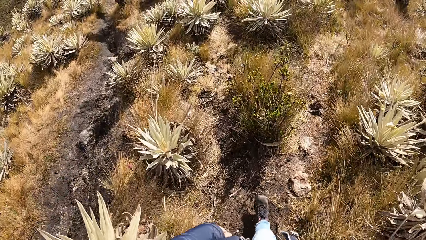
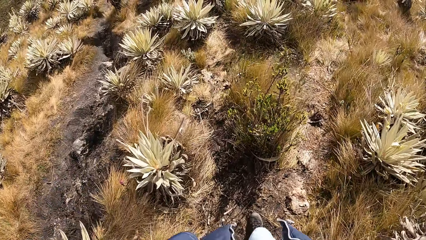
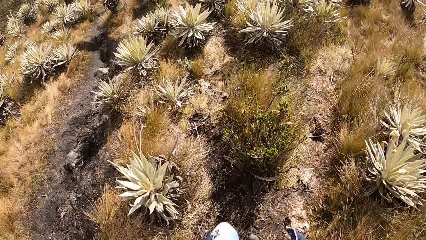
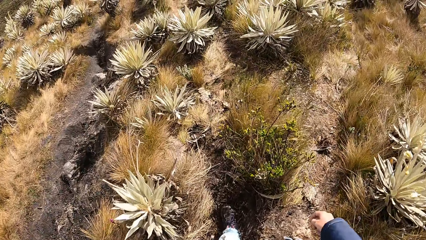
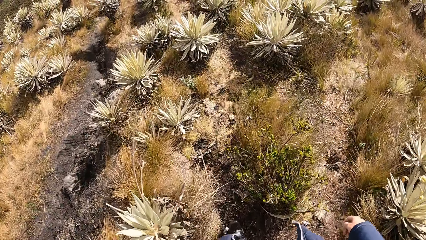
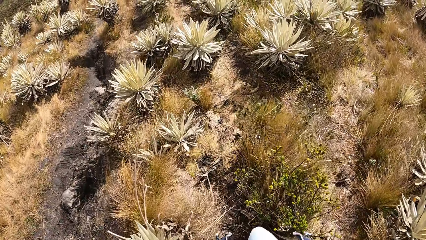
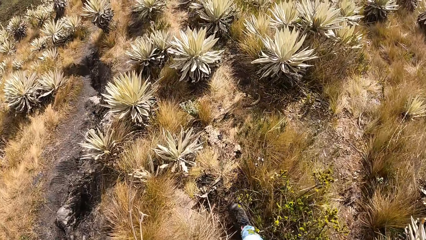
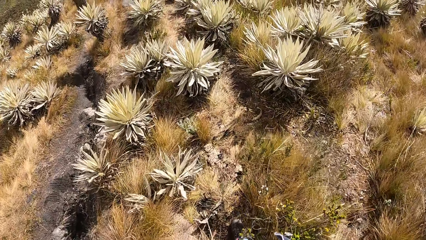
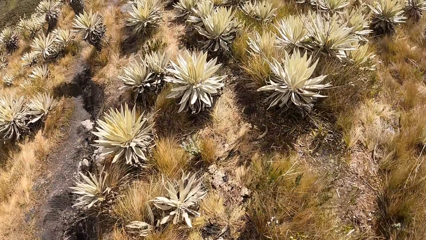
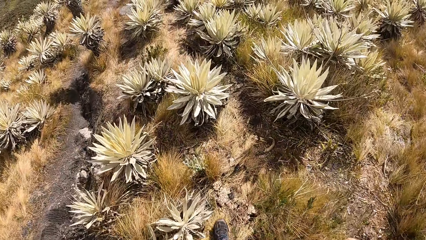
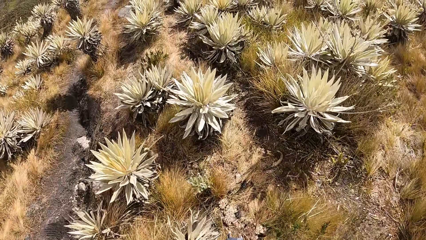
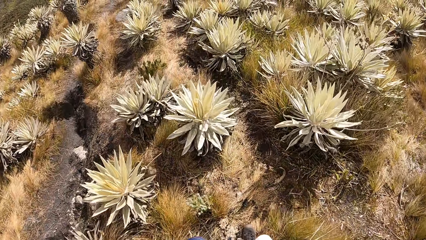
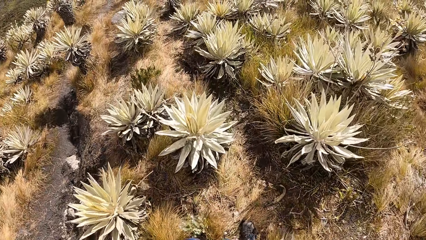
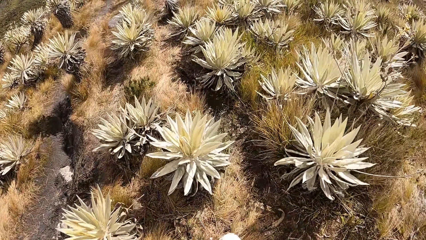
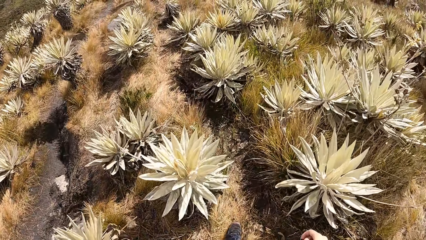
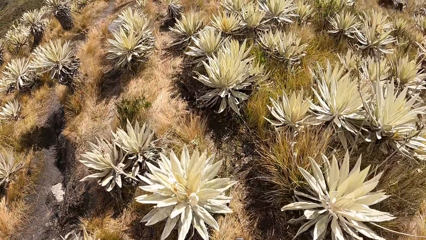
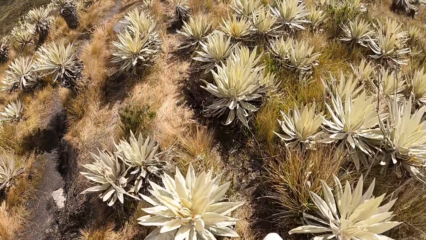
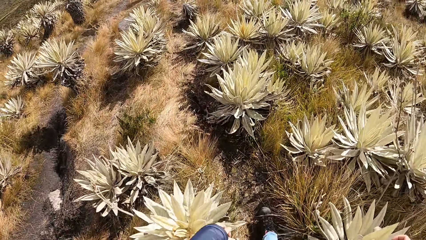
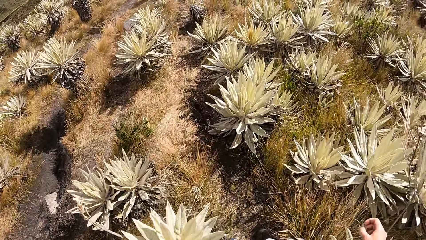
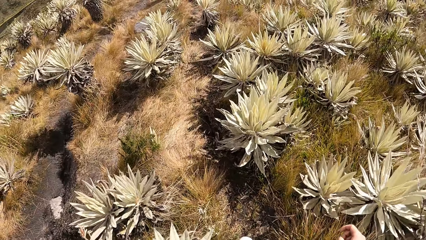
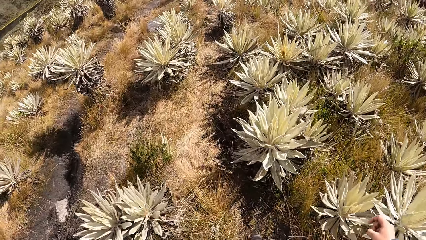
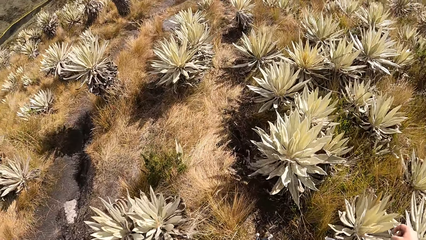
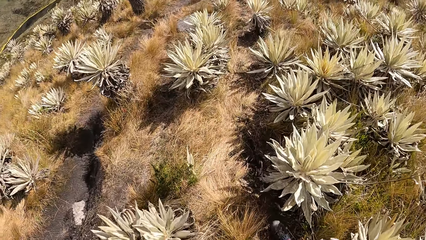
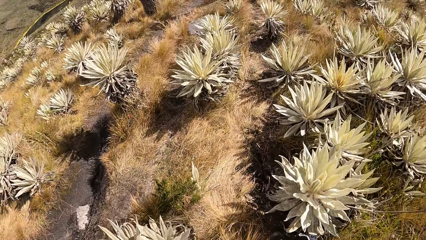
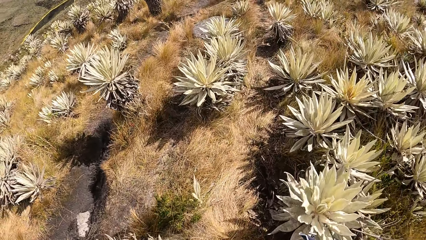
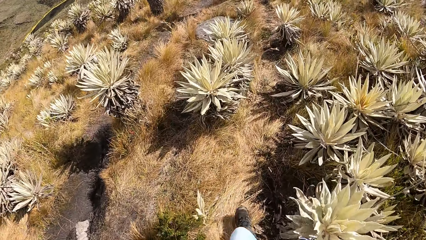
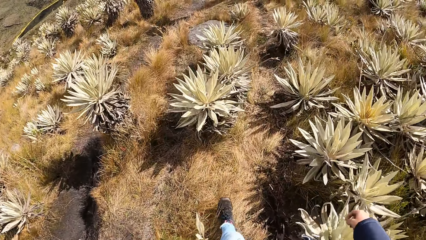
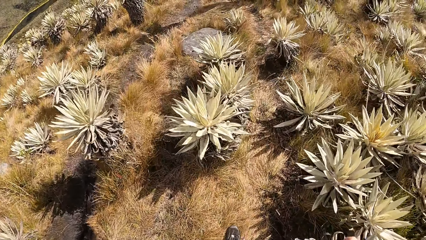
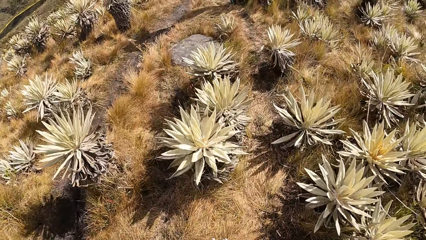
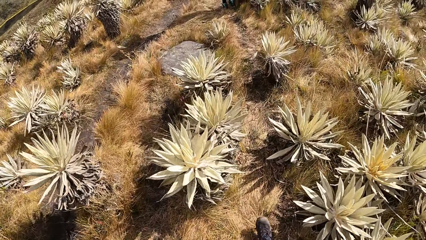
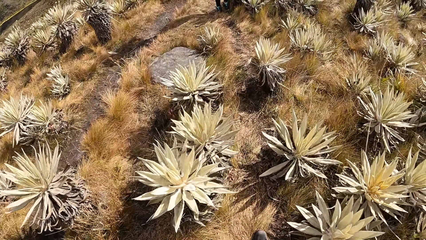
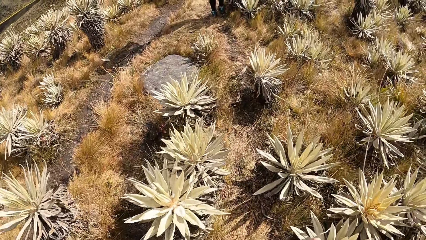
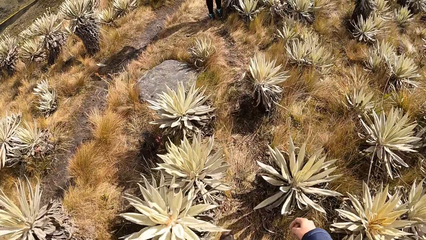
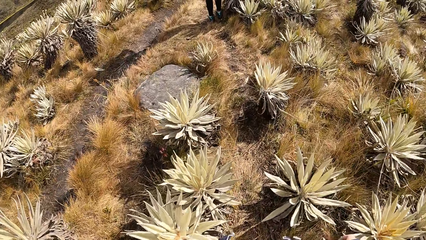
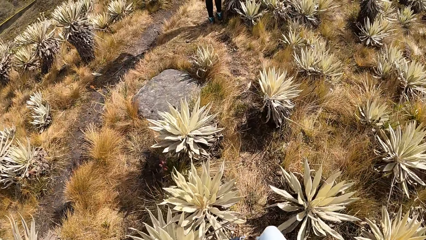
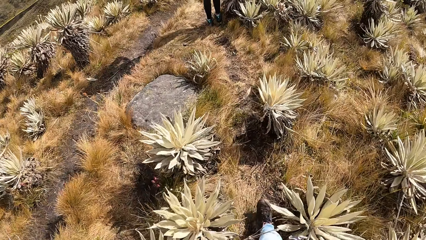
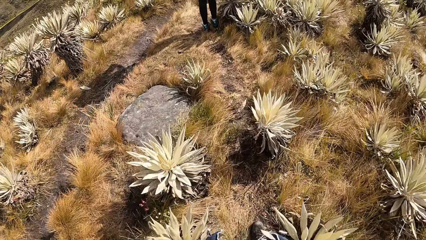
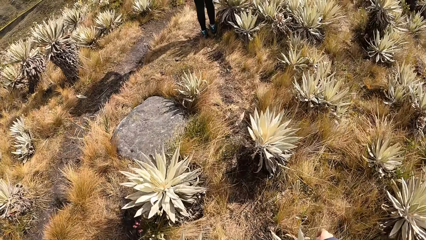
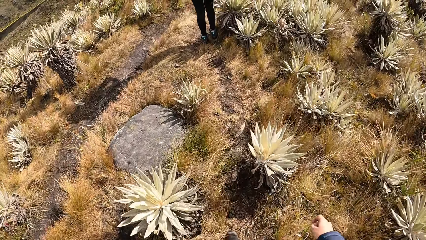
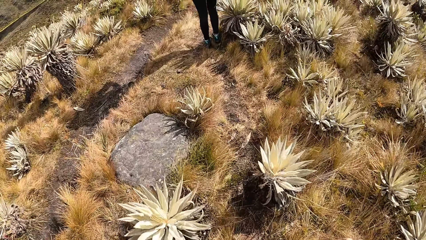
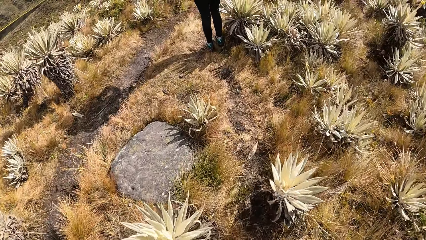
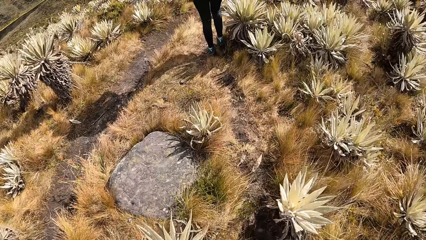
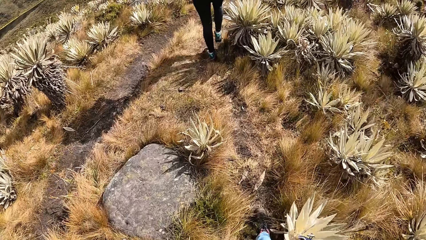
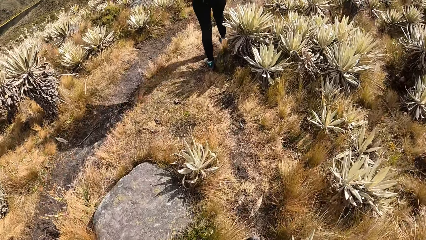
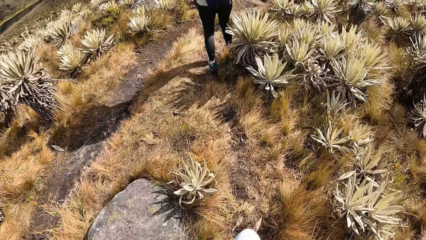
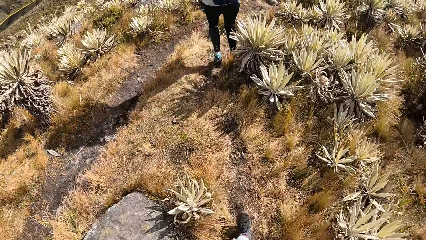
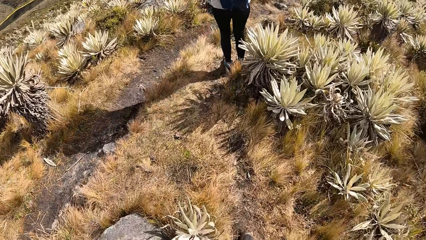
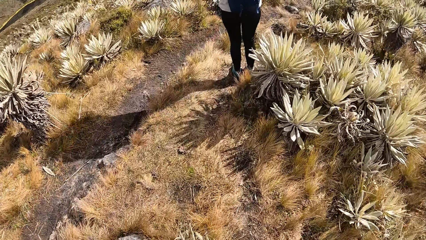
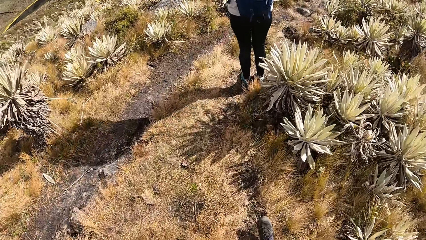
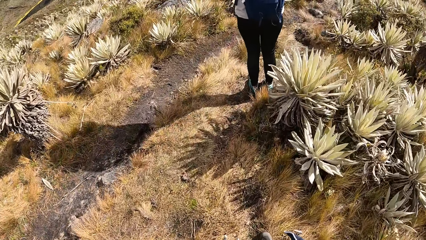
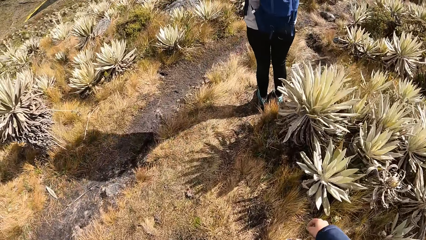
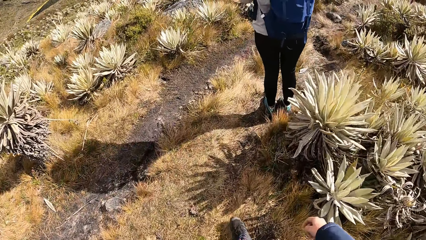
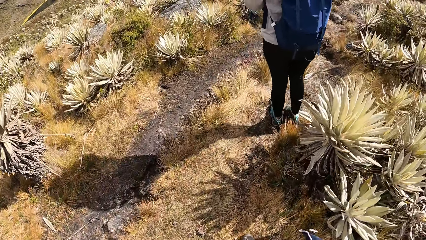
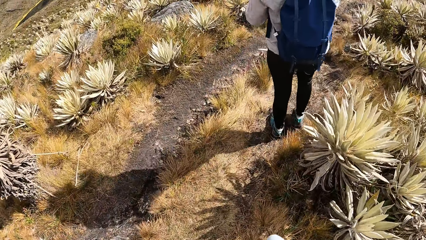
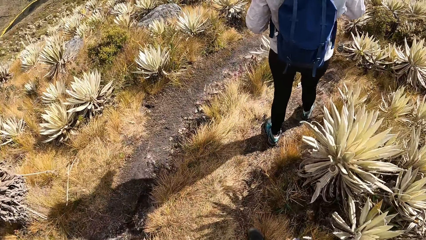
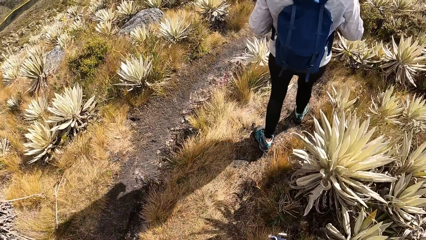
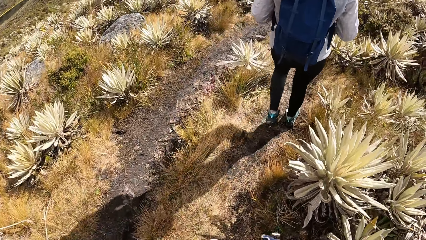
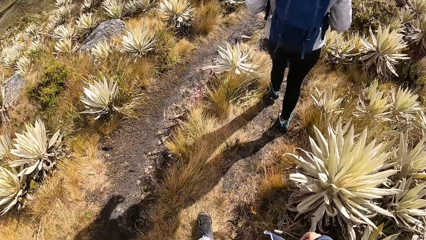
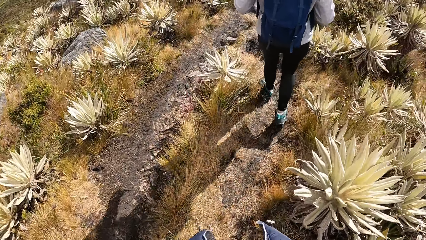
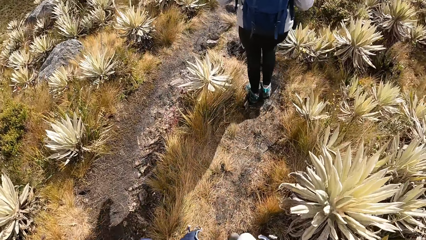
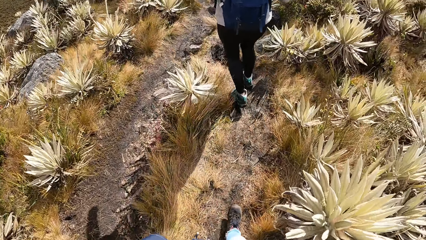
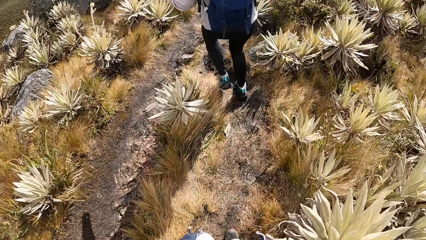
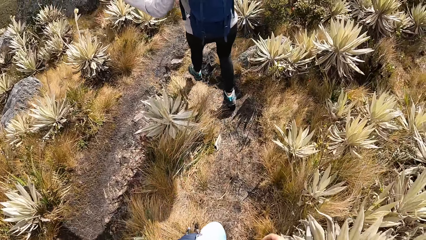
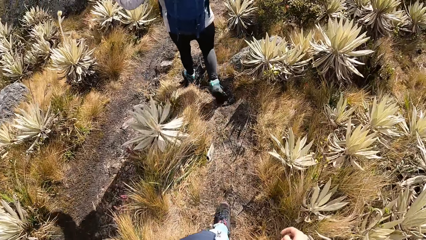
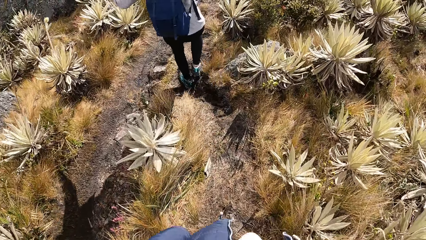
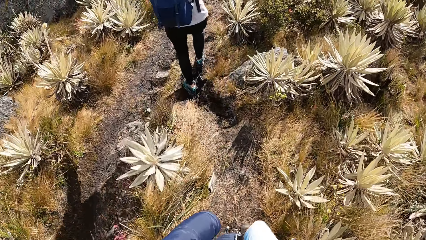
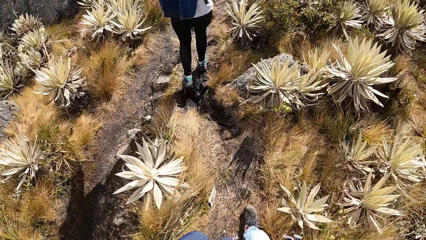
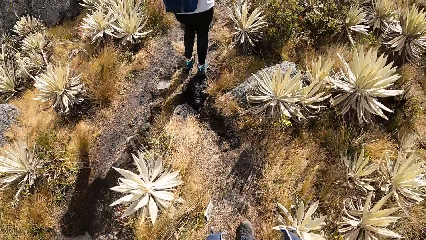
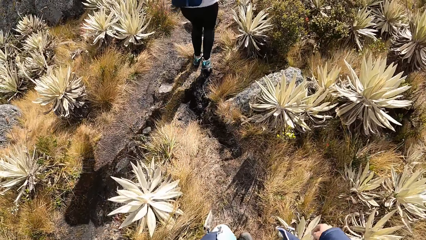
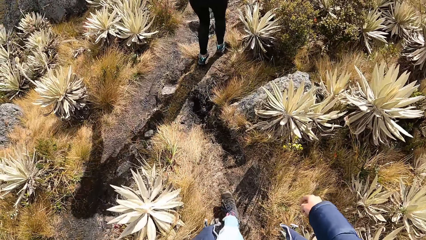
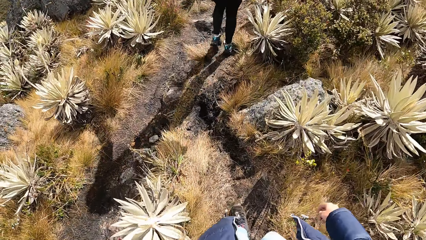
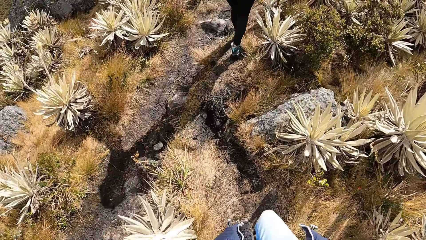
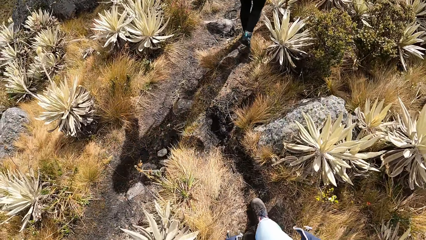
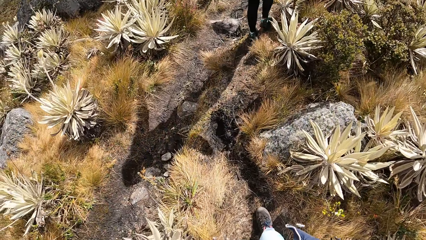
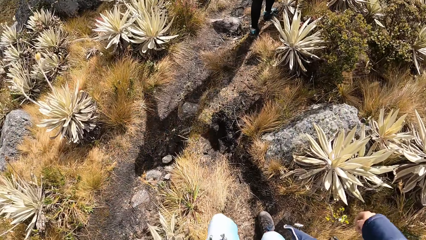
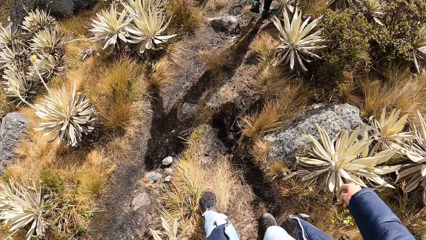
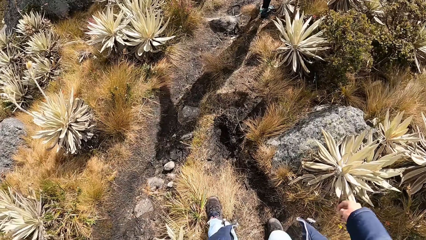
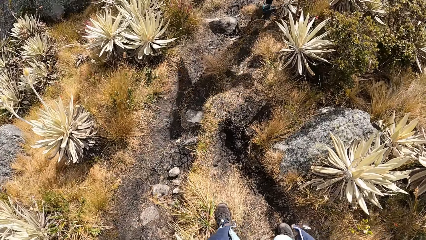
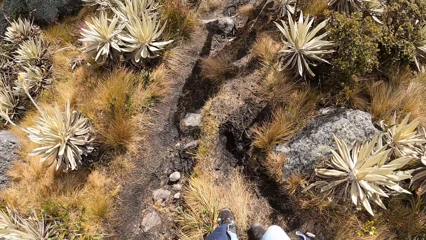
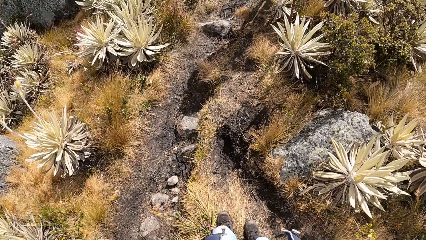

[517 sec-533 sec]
The camera wearer walks. A woman walks. The woman walks again. The camera wearer walks.
